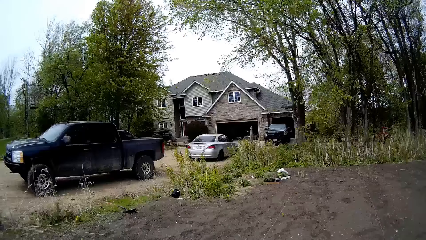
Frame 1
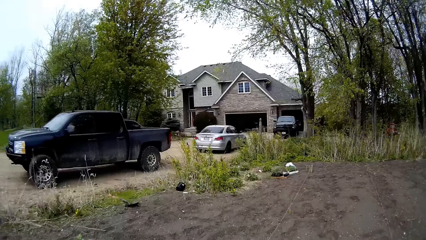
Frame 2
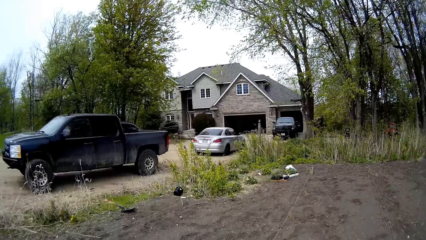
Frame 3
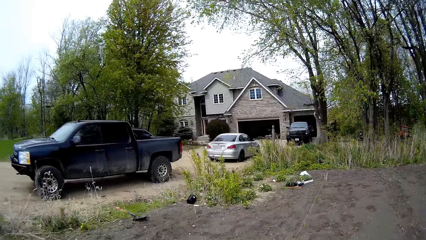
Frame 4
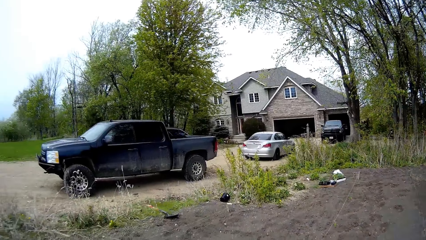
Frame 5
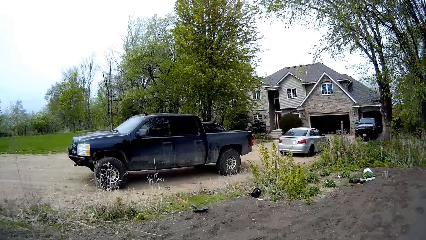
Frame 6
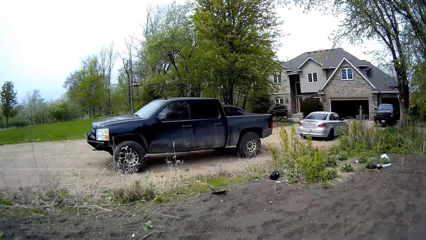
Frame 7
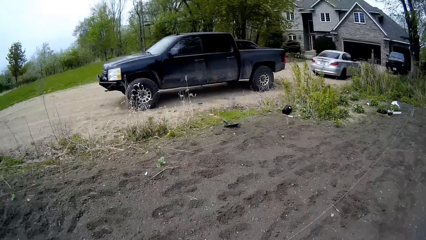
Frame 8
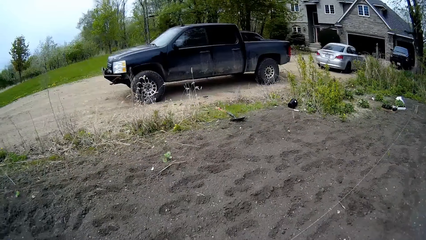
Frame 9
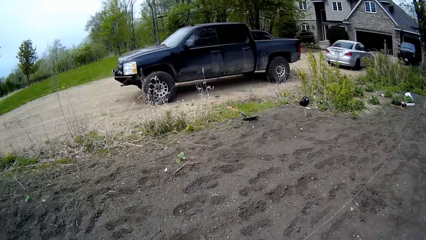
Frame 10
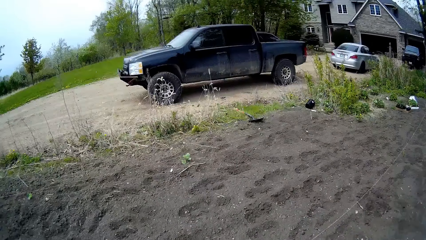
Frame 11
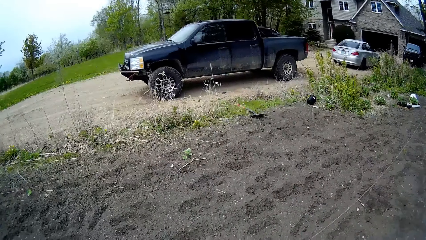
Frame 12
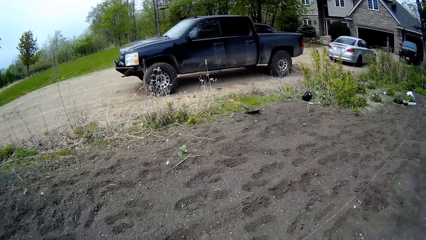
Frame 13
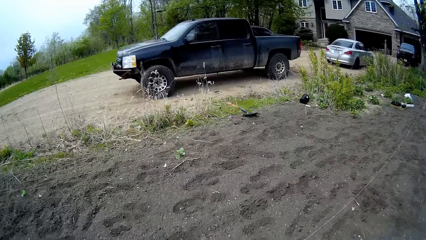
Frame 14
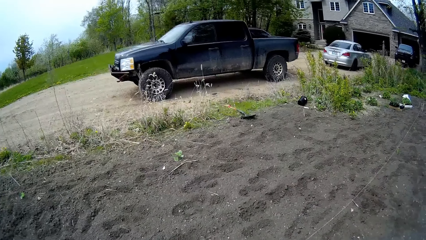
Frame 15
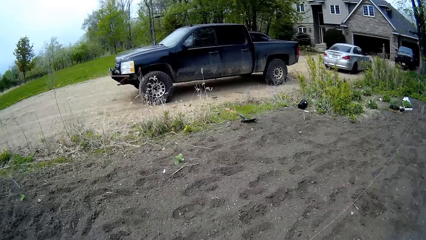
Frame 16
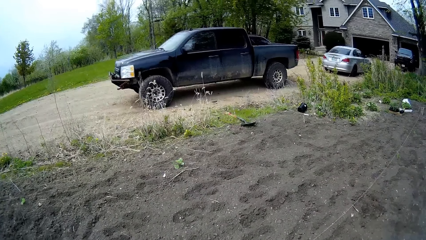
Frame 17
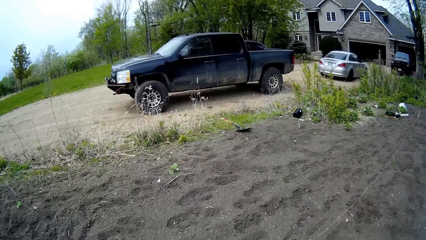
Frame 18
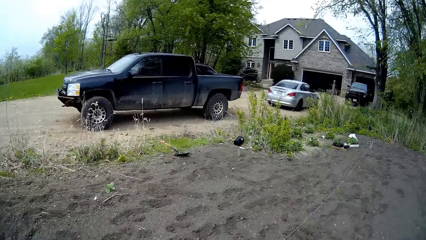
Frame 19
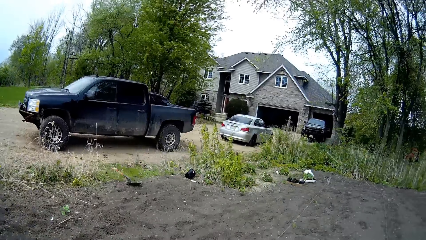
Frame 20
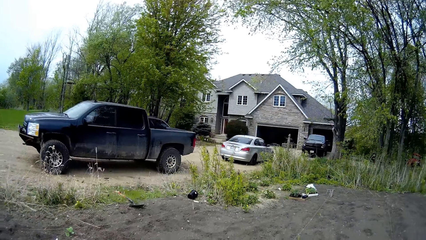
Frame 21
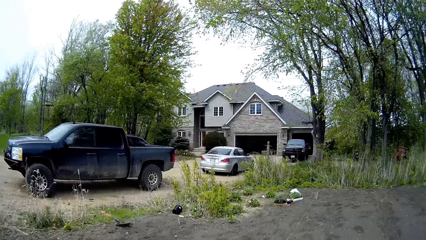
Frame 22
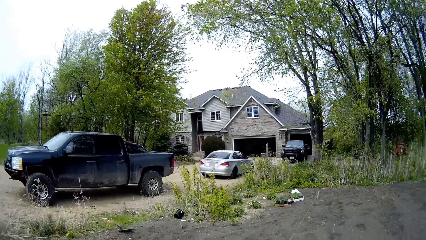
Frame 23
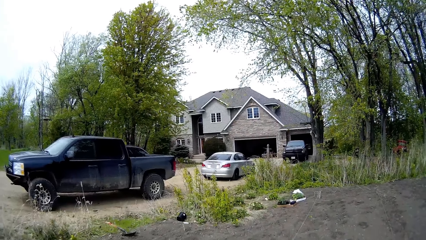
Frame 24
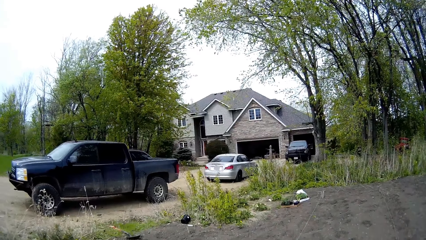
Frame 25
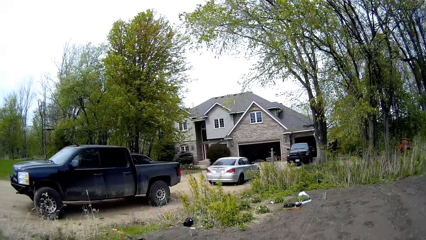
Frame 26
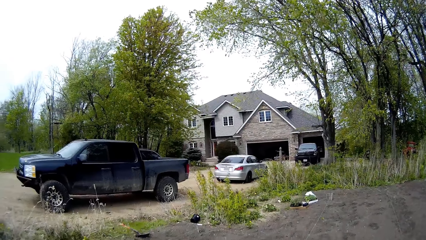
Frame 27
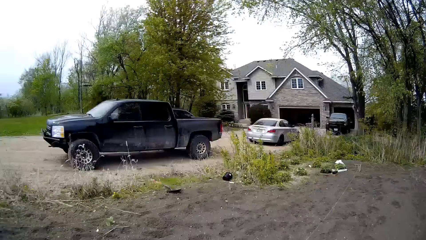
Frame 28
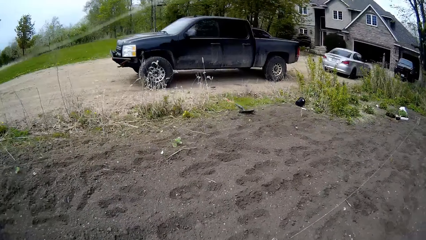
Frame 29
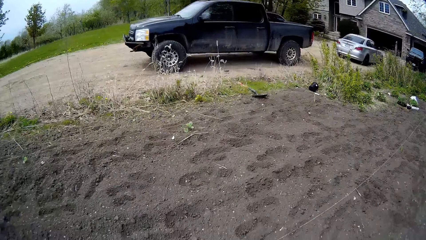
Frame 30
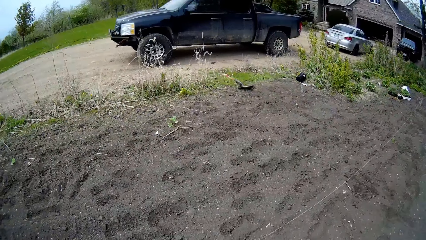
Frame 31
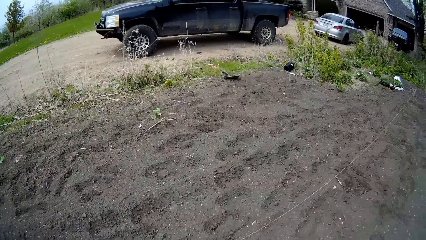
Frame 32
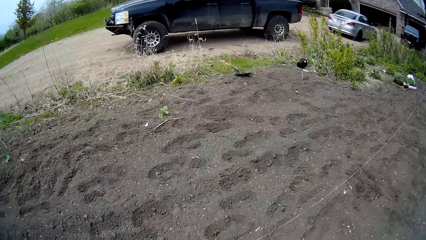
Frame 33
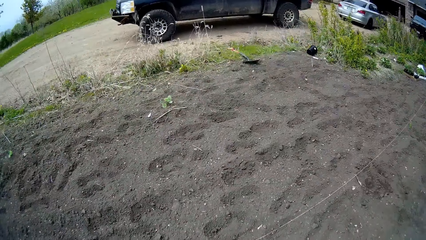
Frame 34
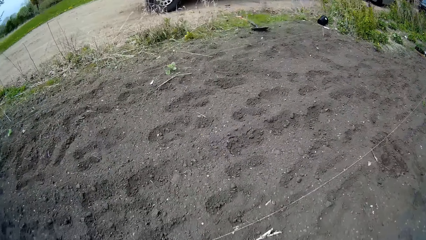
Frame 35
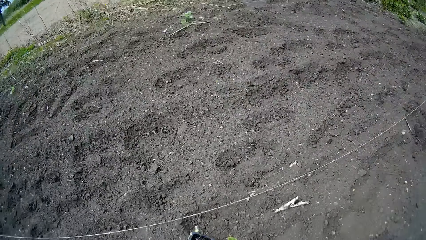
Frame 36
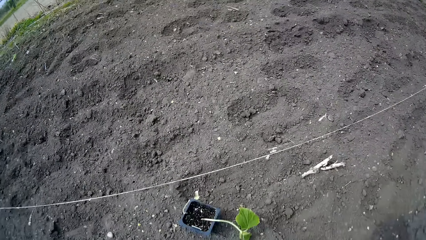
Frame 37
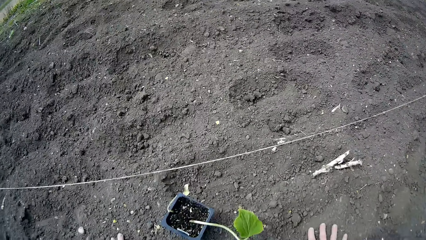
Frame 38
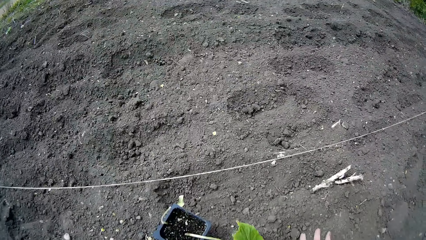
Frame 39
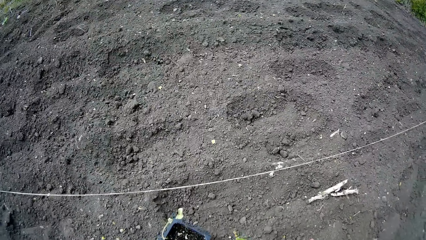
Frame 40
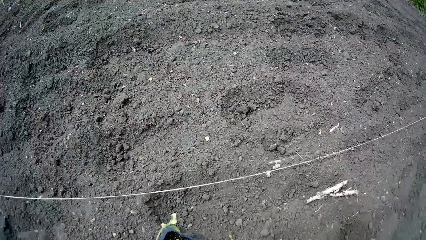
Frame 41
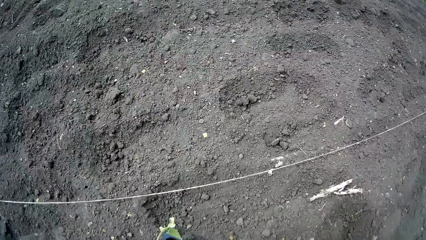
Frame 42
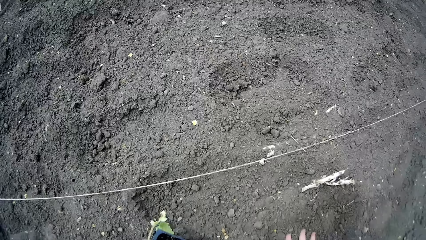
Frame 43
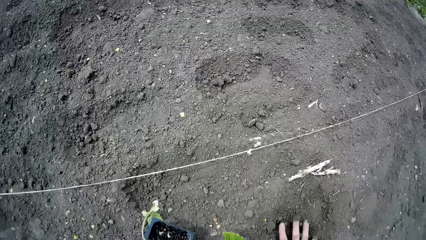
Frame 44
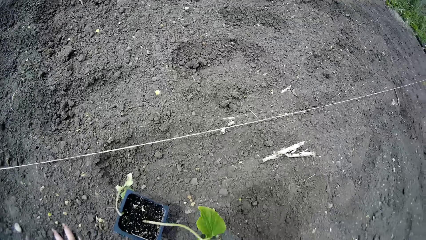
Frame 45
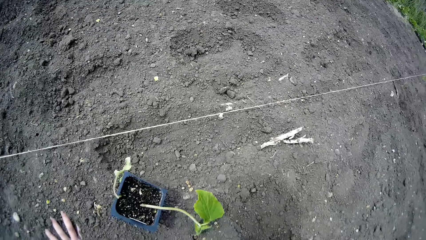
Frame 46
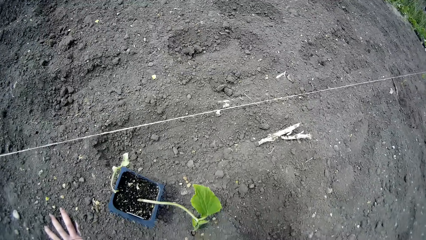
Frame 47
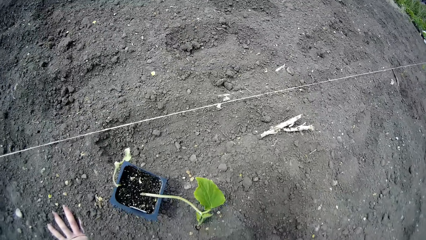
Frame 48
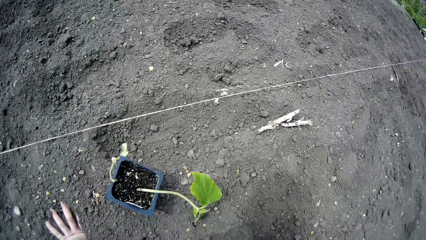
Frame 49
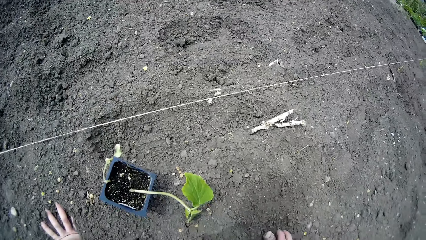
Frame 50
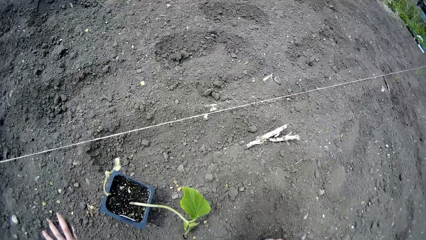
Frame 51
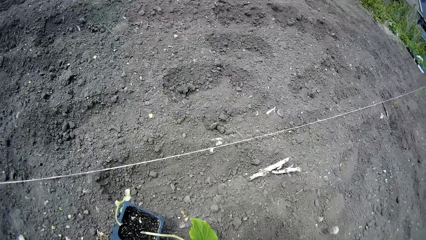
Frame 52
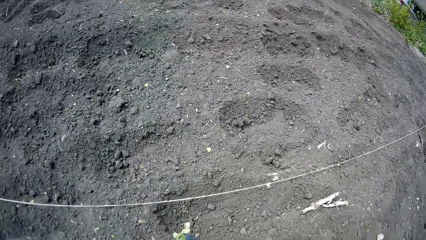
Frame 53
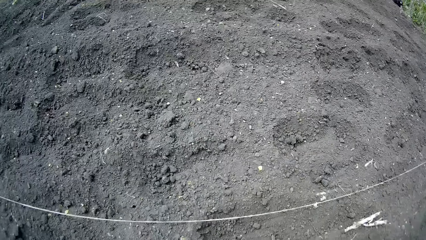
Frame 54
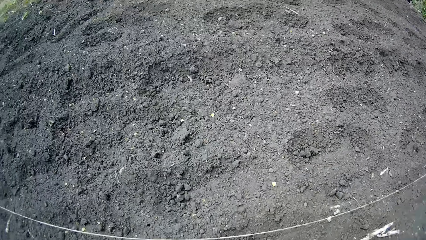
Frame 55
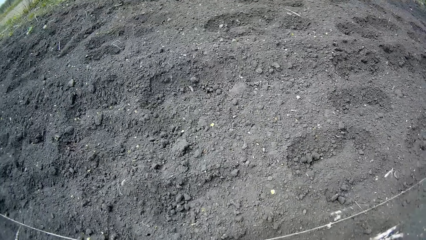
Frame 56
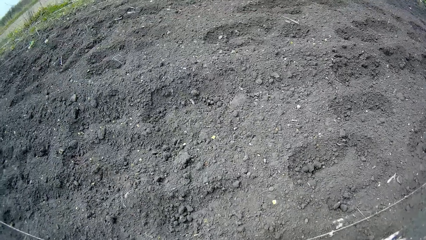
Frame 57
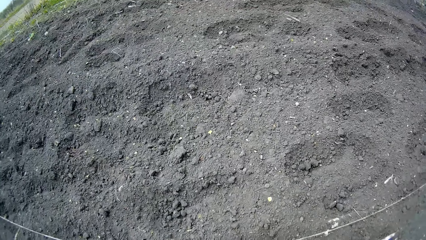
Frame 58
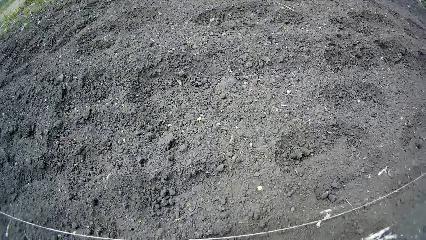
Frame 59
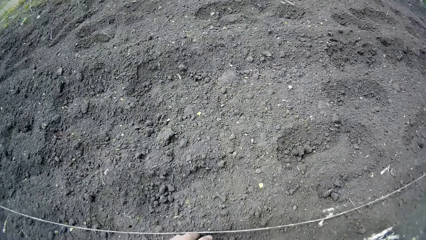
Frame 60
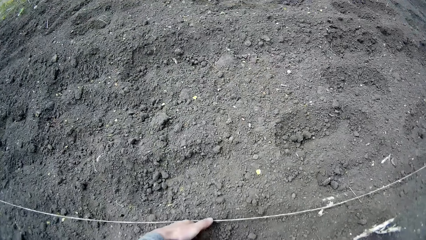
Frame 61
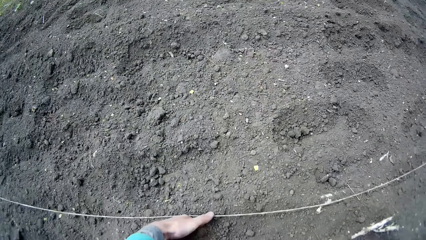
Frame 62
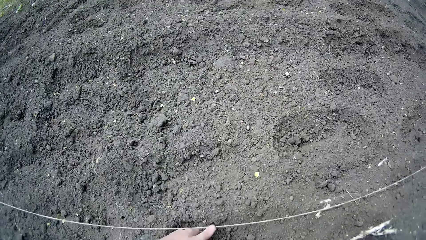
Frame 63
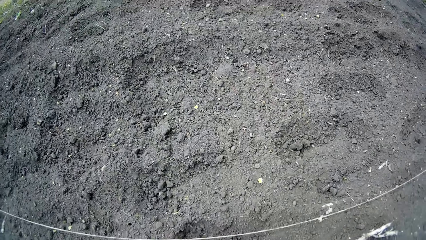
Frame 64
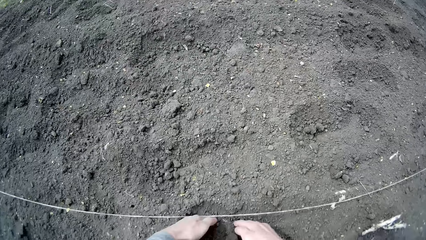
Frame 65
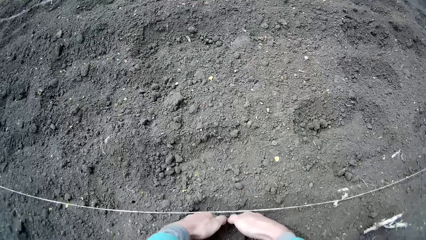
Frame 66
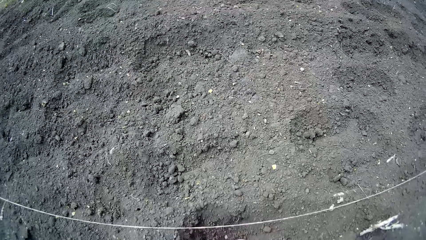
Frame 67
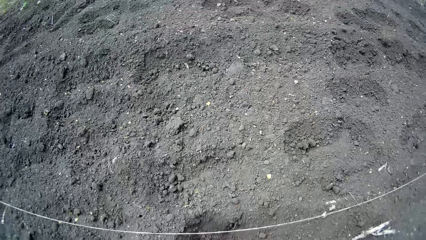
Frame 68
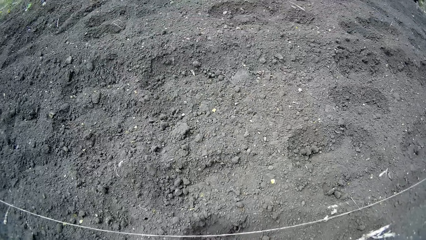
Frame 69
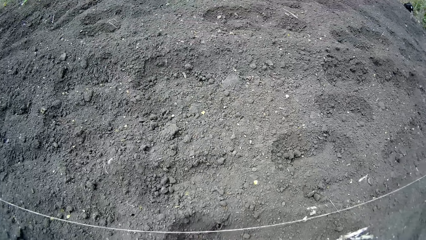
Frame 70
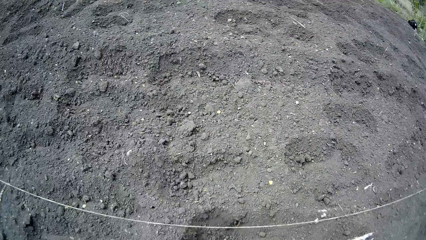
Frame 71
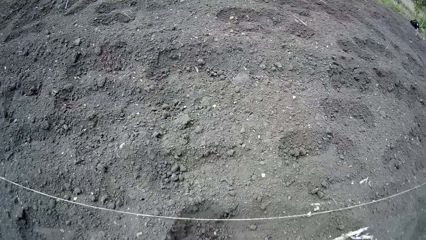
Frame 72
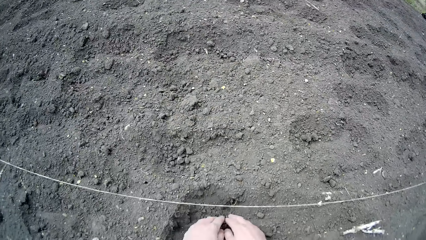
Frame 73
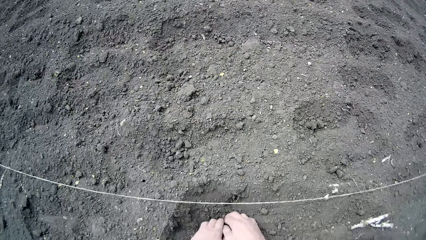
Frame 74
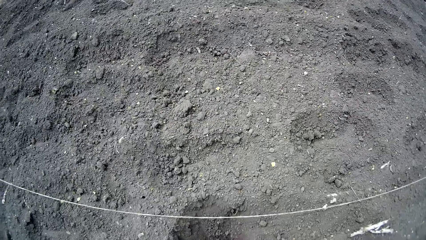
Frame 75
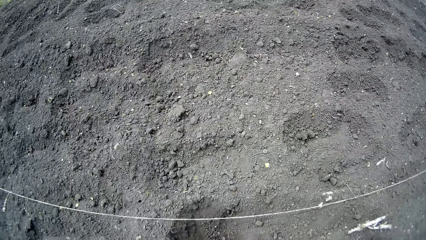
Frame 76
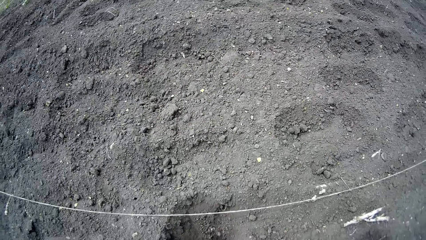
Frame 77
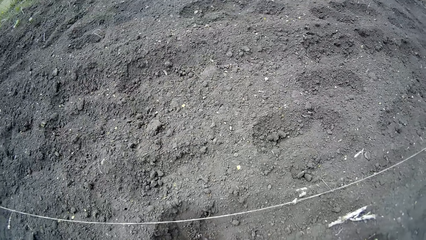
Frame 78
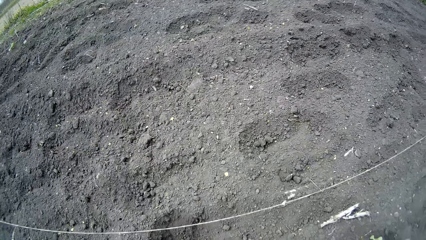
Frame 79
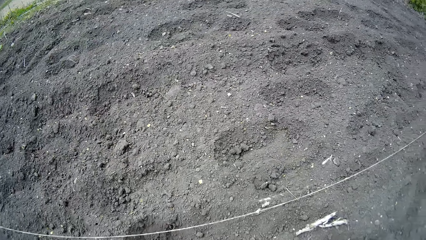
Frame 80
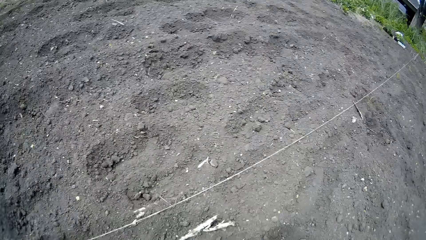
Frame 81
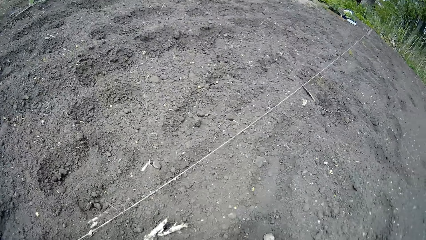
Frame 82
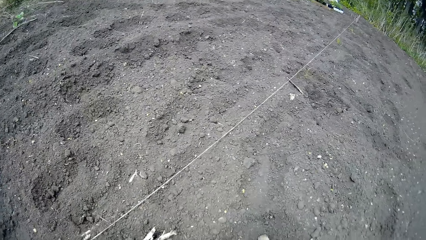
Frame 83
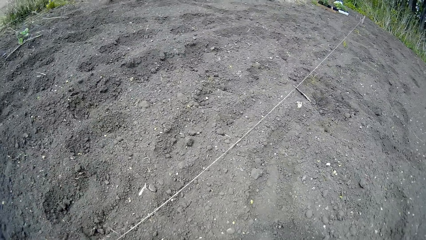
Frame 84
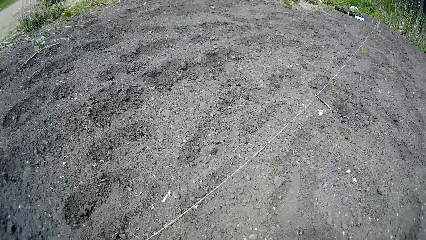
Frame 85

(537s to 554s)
The camera wearer looks around the garden. She holds the soil. She throws a stone in her right hand on the ground. She makes a hole in the ground with her hands and removes soil from the hole.
